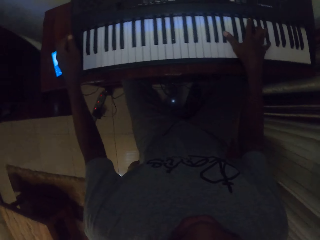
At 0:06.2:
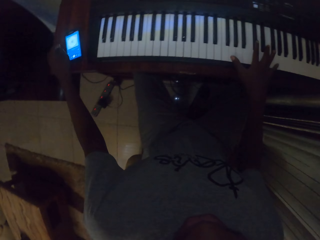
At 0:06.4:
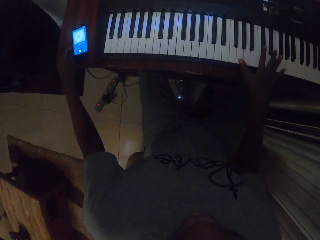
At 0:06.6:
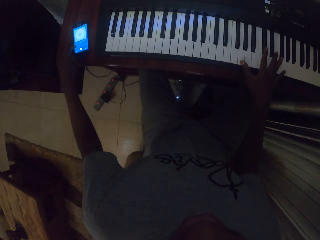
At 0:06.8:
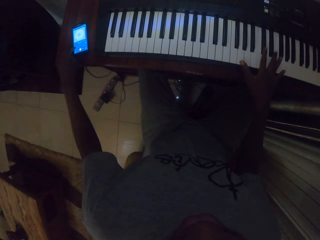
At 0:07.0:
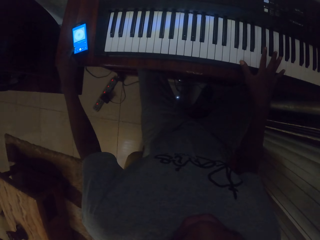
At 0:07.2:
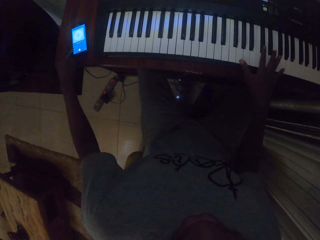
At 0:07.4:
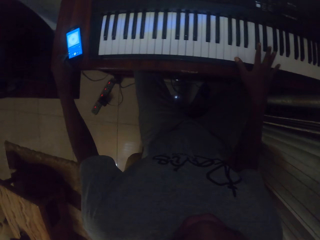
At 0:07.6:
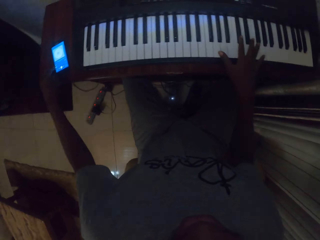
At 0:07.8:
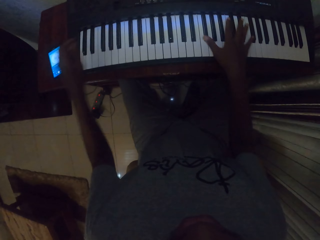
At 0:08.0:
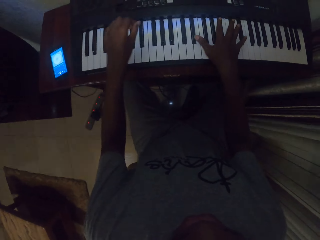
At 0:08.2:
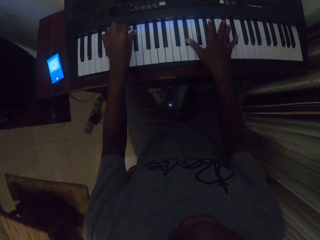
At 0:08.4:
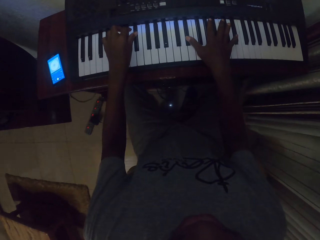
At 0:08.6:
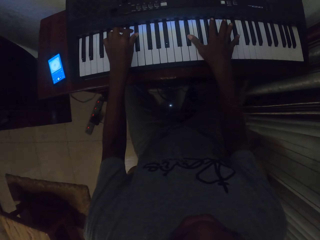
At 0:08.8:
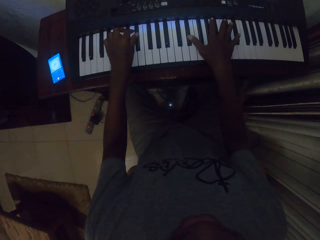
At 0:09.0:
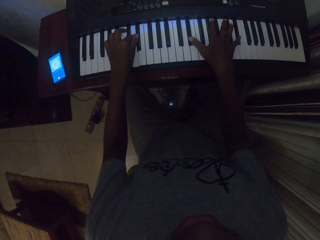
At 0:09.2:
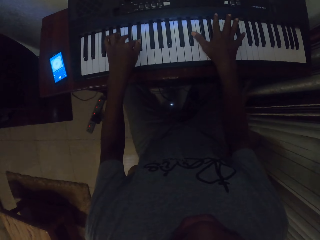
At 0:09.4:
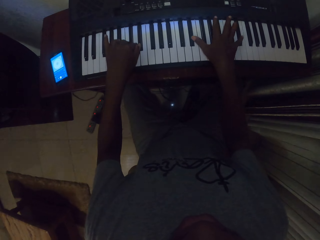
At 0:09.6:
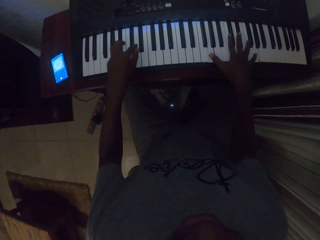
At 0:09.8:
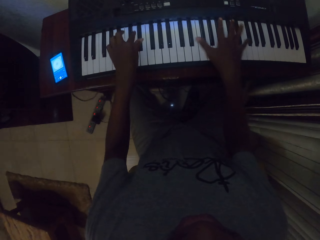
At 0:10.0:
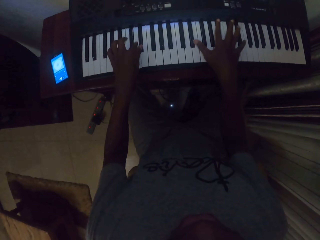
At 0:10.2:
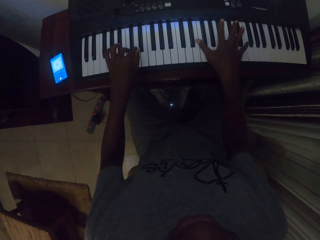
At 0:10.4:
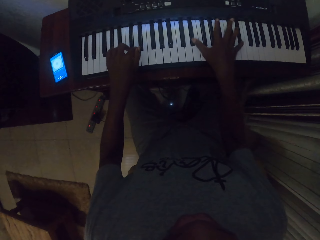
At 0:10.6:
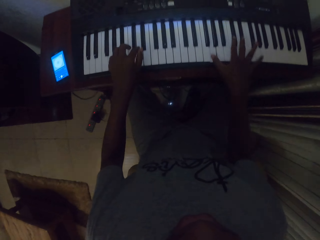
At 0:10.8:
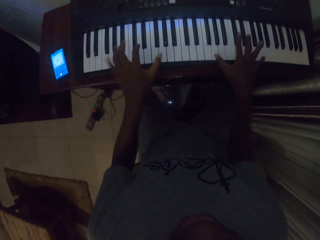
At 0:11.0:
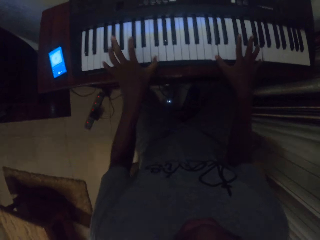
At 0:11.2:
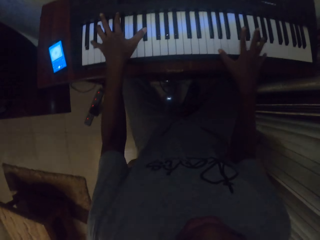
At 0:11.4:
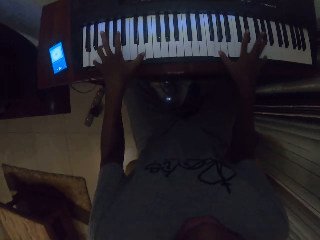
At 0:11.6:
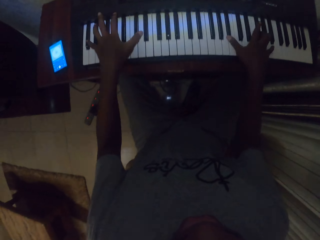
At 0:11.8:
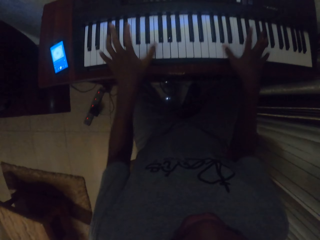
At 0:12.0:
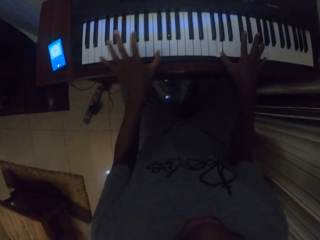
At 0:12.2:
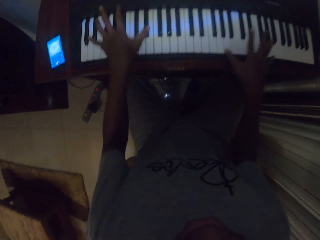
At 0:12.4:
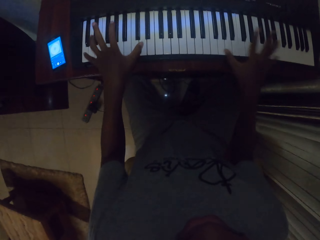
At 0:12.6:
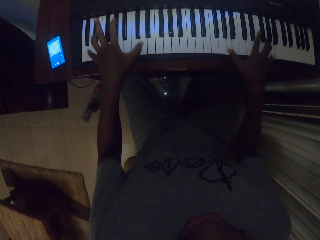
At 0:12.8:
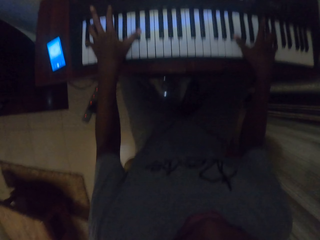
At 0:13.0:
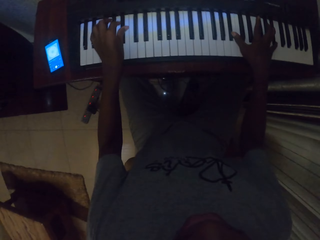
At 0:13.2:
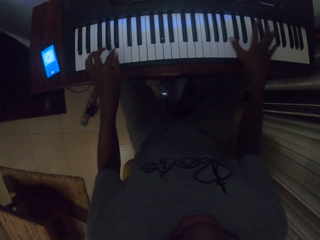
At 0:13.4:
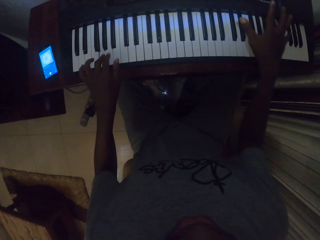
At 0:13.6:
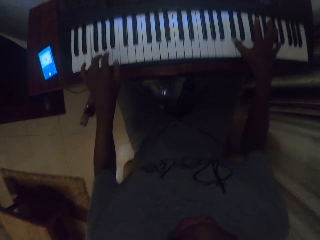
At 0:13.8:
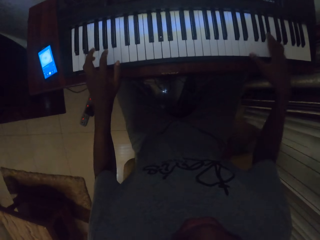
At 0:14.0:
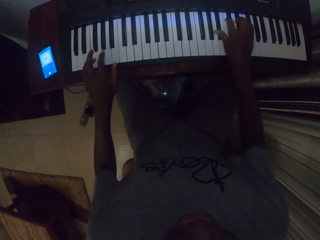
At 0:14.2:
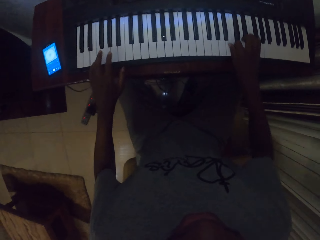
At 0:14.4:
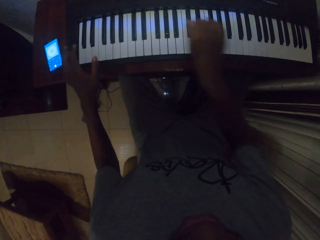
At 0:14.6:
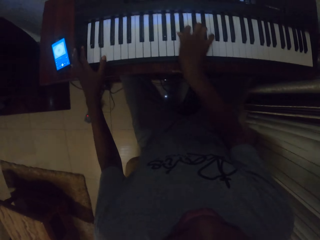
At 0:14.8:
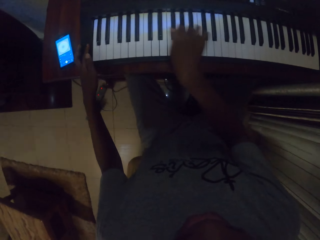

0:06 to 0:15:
The camera wearer uses the phone. They play a piano.

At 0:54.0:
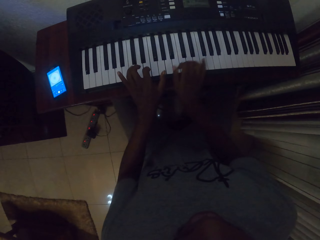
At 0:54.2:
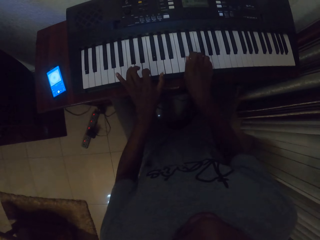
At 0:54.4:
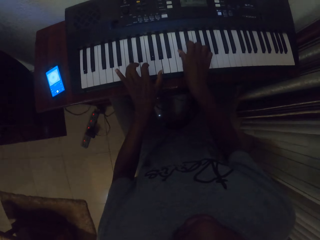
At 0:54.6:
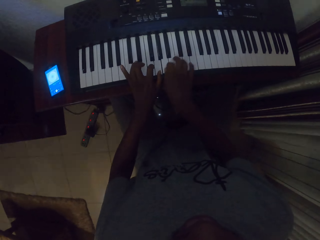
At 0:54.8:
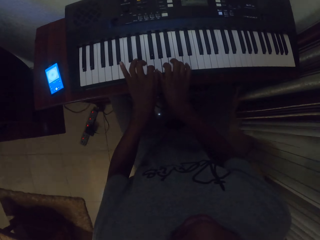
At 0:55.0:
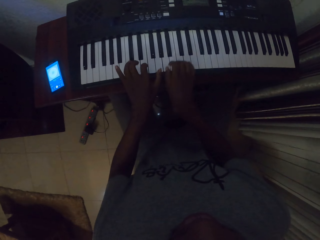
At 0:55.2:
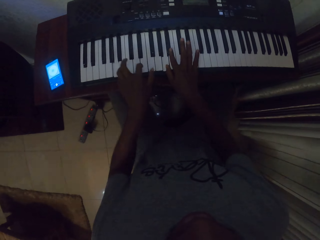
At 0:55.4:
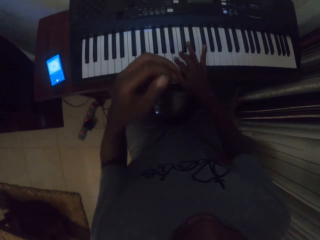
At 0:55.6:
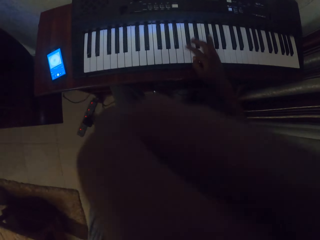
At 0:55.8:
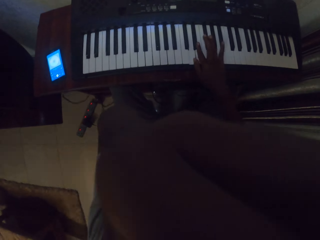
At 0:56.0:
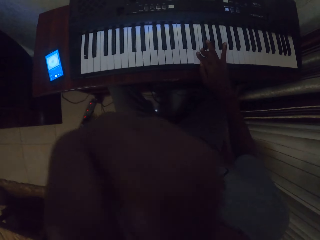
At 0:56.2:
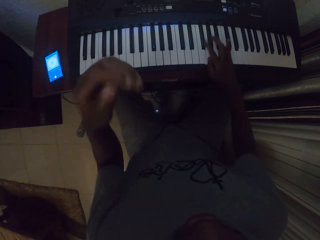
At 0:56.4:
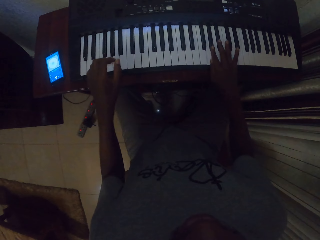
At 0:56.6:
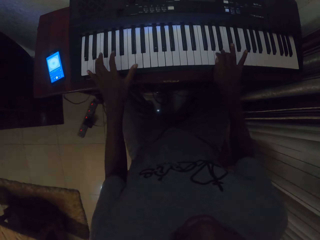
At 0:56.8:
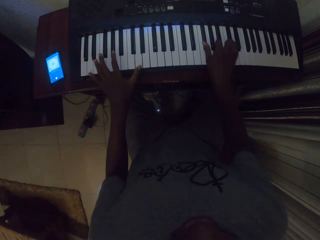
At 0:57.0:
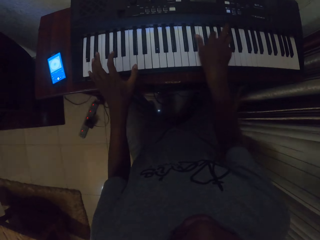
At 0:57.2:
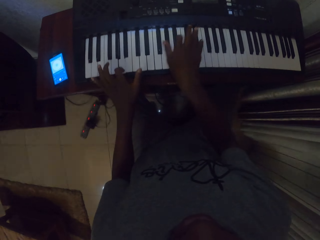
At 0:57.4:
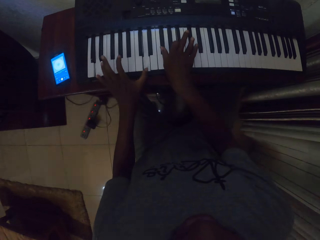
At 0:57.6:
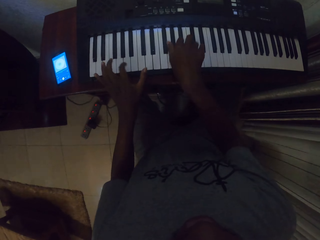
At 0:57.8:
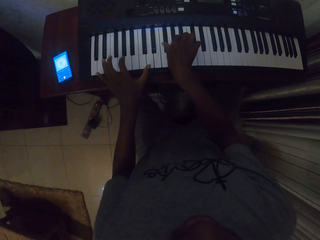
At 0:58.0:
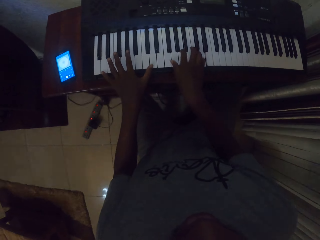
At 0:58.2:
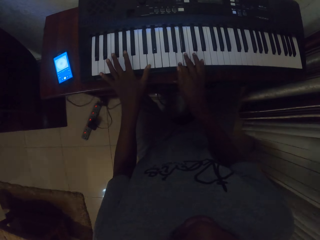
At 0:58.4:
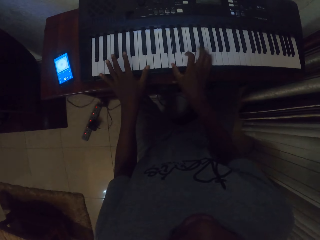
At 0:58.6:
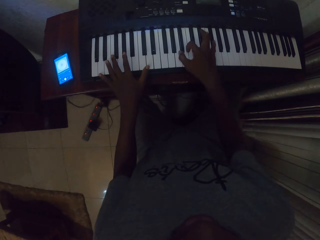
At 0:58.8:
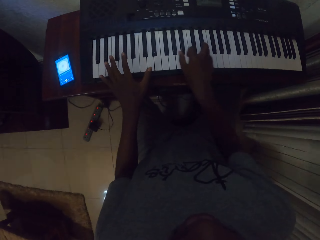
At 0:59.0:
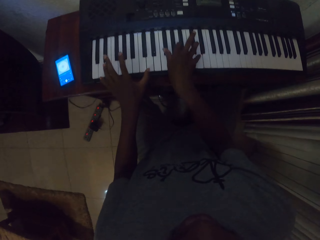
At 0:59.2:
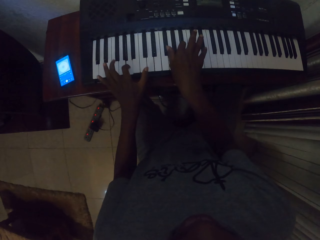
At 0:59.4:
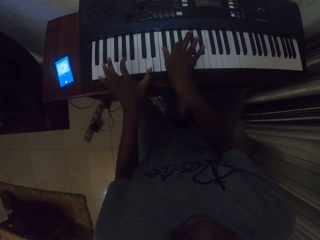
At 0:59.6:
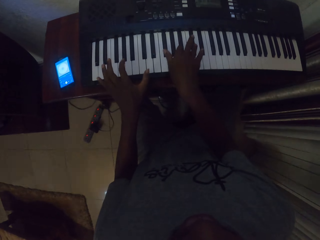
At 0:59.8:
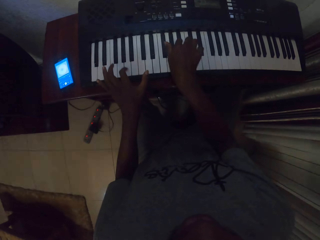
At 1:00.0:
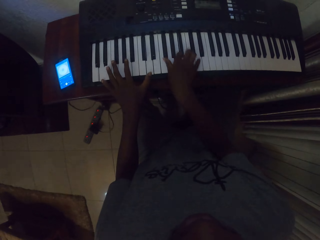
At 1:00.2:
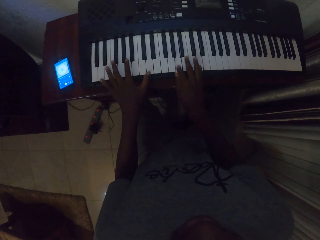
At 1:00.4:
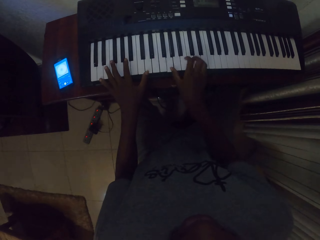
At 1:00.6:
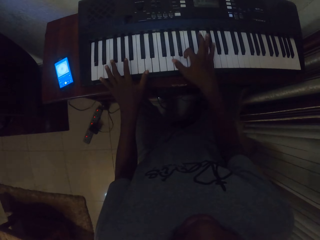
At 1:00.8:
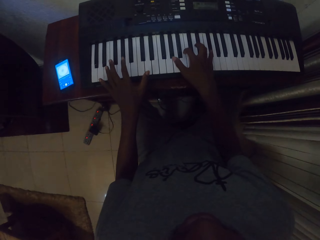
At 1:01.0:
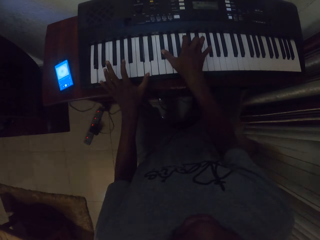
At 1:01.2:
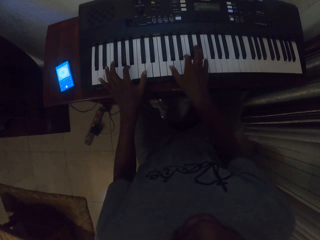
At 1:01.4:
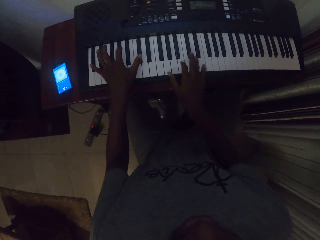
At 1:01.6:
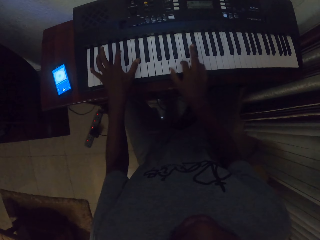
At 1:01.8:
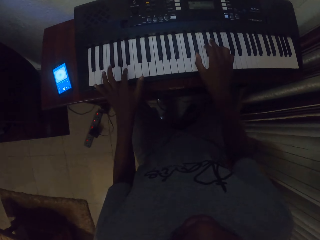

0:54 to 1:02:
The camera wearer touches something. They play the piano.

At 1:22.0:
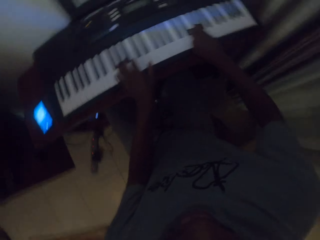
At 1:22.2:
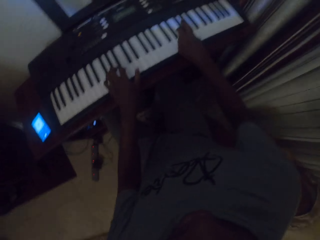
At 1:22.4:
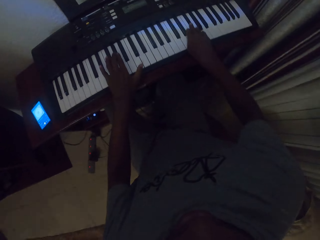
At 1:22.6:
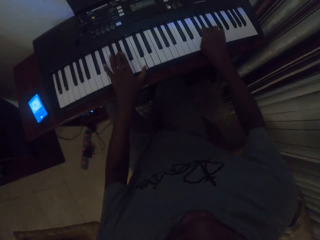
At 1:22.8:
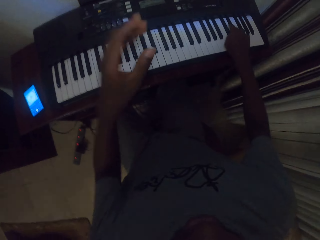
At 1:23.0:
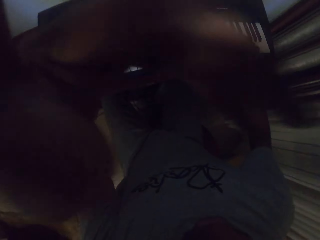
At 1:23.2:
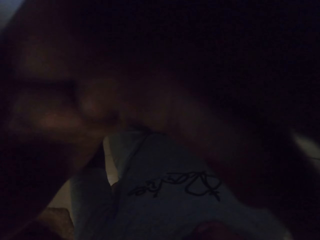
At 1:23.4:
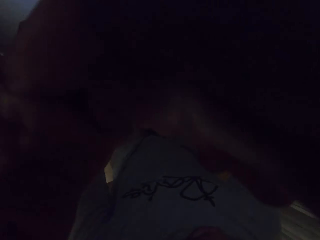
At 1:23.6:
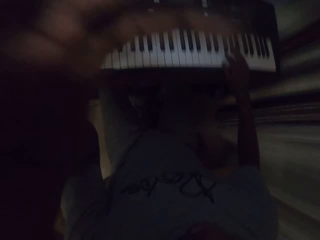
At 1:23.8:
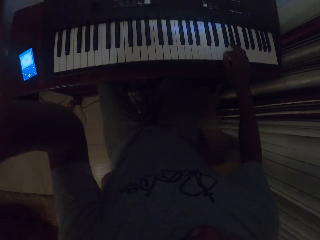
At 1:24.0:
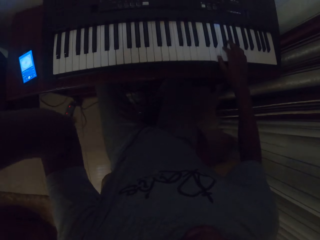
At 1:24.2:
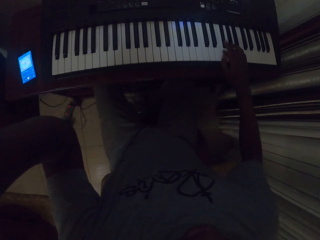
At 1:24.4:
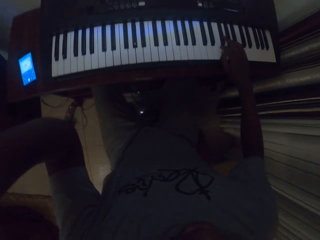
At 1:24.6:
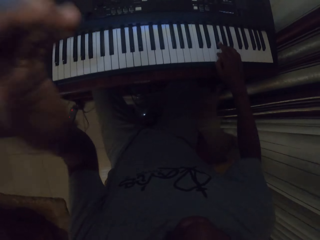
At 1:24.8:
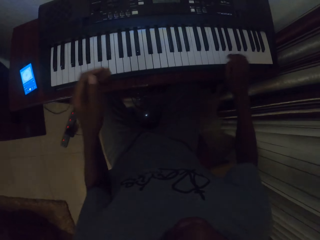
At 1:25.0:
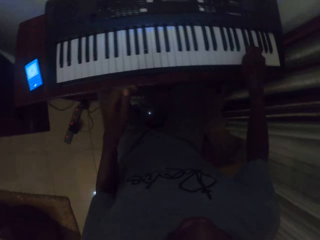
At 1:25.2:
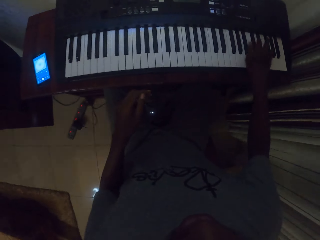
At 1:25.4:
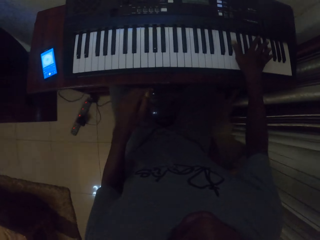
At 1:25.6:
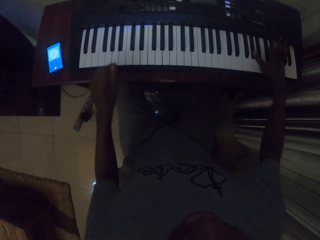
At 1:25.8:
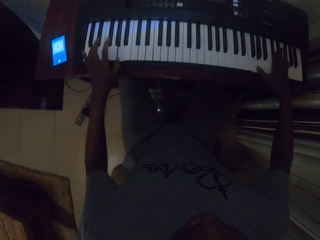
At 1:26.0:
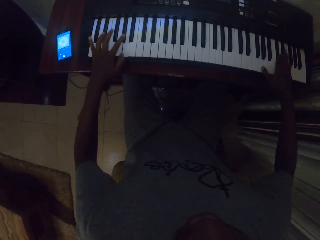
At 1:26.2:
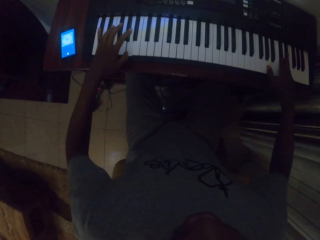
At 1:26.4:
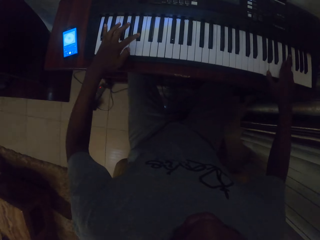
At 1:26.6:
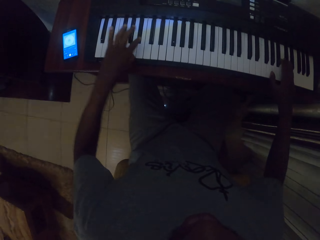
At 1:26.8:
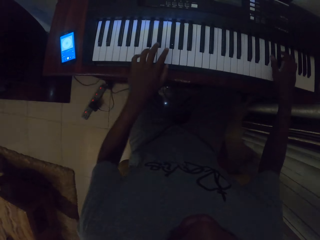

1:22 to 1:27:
The camera wearer fixes the camera. They play a piano.
